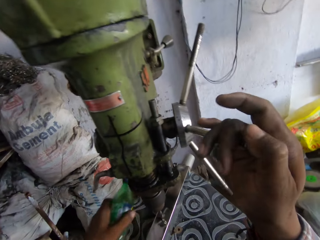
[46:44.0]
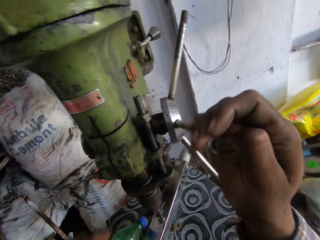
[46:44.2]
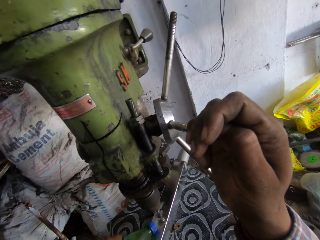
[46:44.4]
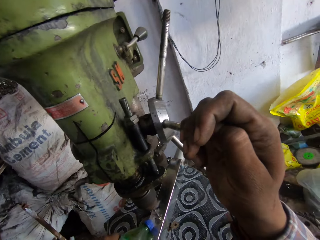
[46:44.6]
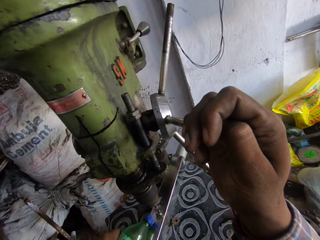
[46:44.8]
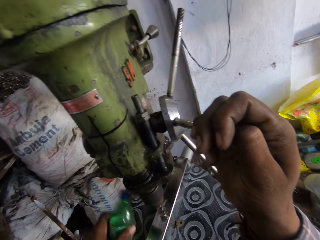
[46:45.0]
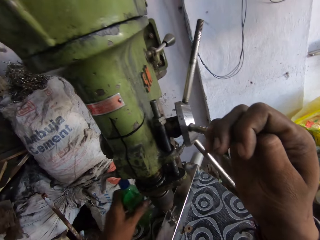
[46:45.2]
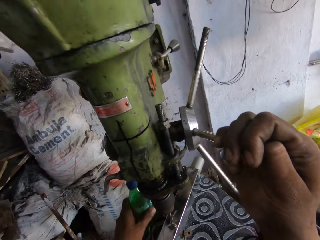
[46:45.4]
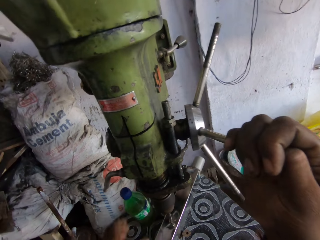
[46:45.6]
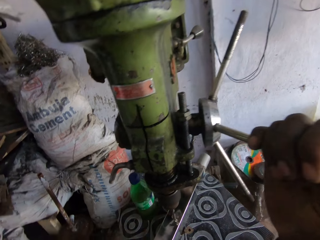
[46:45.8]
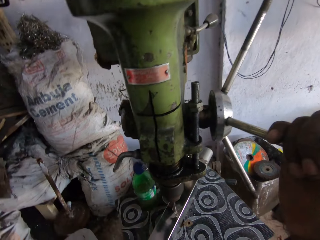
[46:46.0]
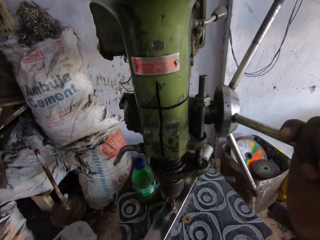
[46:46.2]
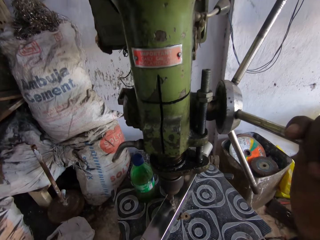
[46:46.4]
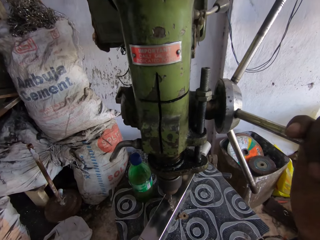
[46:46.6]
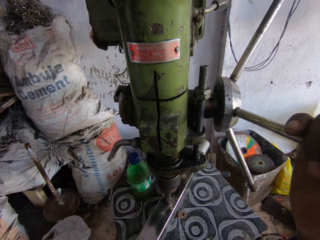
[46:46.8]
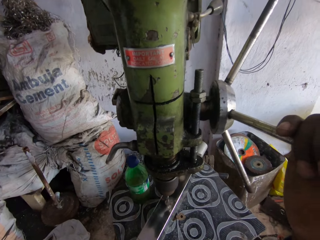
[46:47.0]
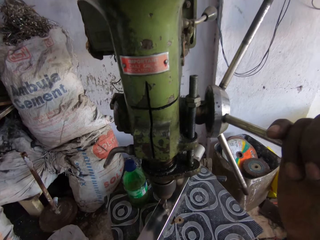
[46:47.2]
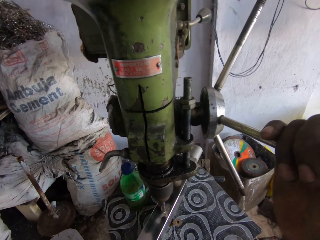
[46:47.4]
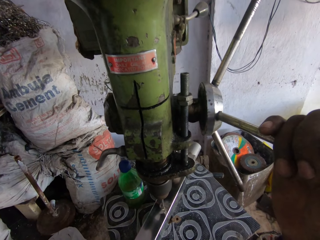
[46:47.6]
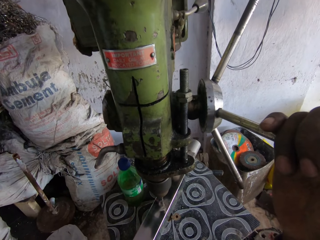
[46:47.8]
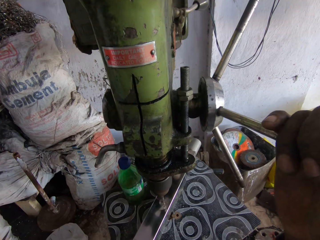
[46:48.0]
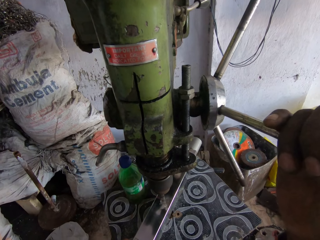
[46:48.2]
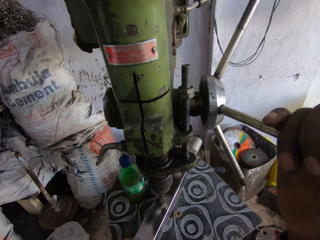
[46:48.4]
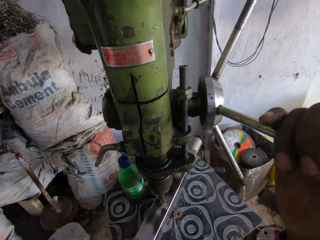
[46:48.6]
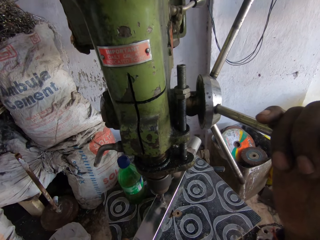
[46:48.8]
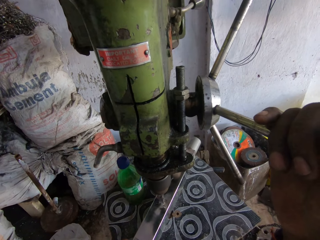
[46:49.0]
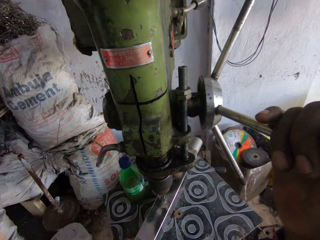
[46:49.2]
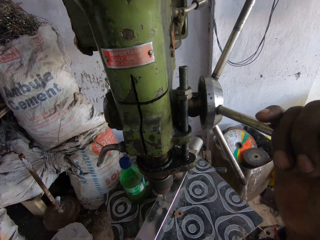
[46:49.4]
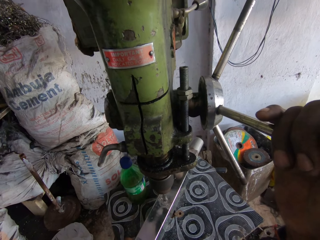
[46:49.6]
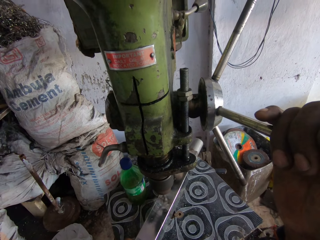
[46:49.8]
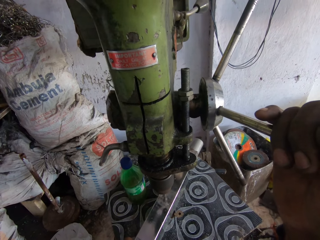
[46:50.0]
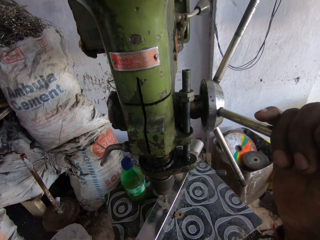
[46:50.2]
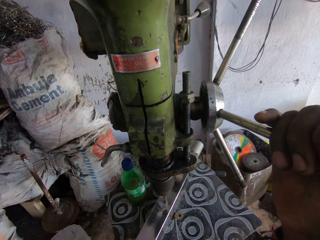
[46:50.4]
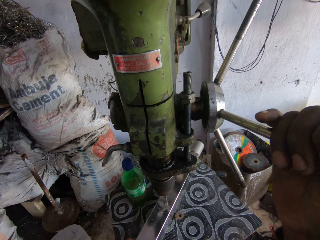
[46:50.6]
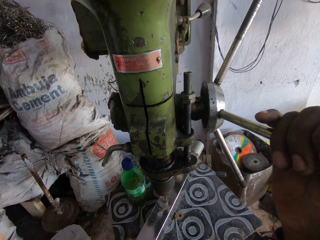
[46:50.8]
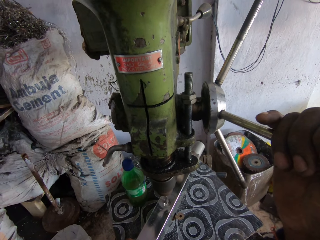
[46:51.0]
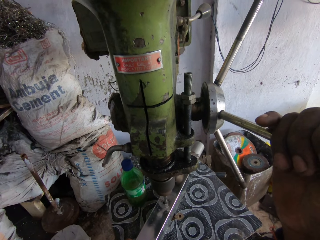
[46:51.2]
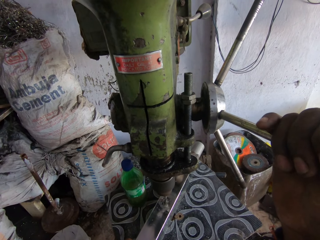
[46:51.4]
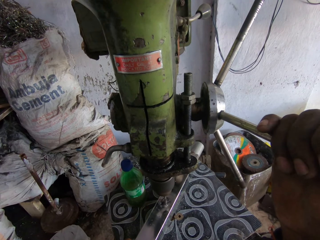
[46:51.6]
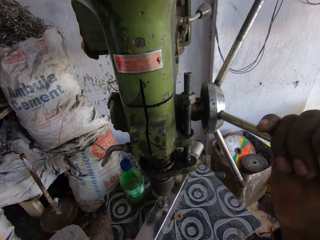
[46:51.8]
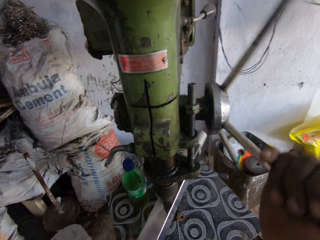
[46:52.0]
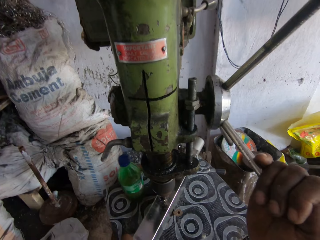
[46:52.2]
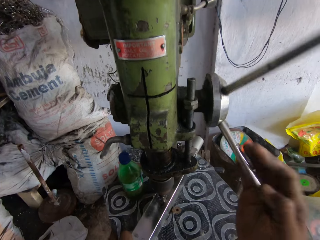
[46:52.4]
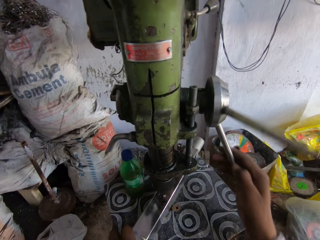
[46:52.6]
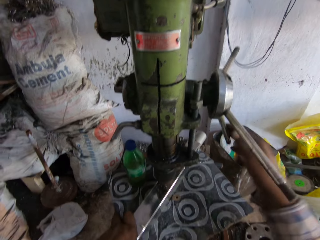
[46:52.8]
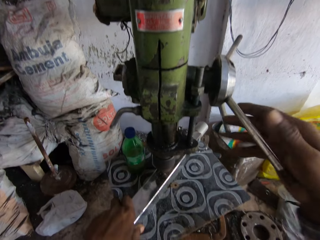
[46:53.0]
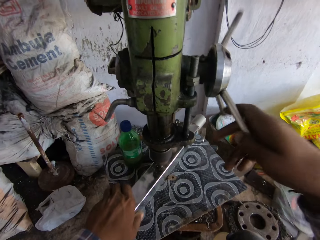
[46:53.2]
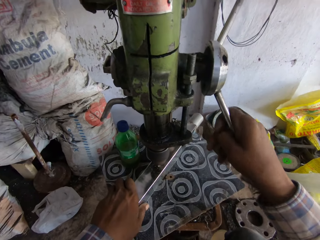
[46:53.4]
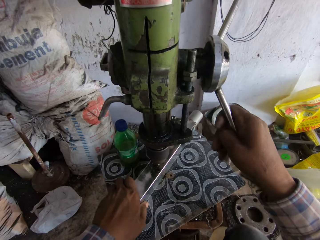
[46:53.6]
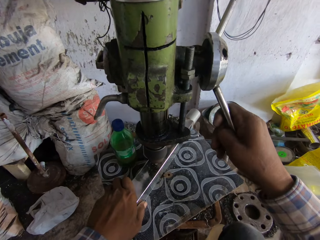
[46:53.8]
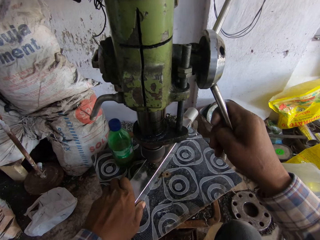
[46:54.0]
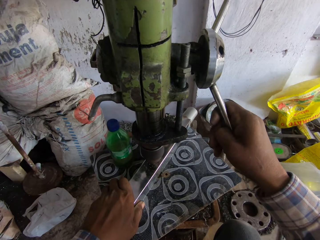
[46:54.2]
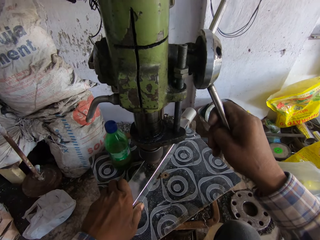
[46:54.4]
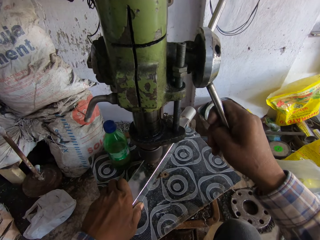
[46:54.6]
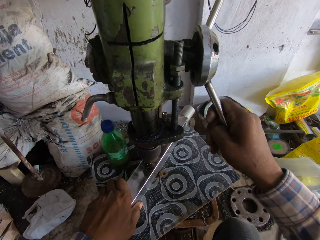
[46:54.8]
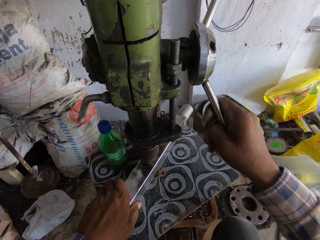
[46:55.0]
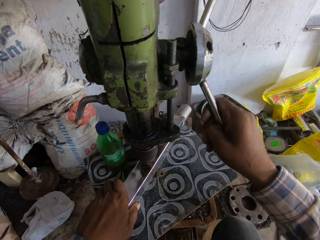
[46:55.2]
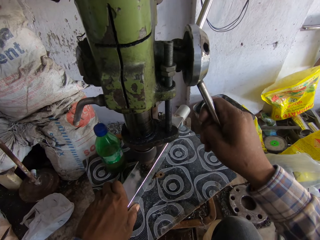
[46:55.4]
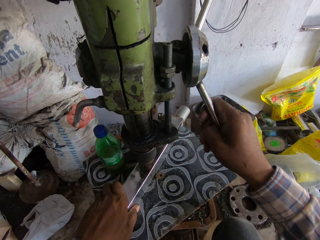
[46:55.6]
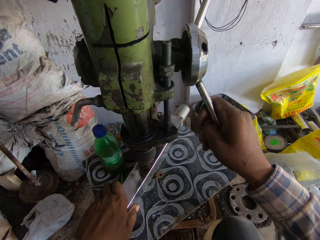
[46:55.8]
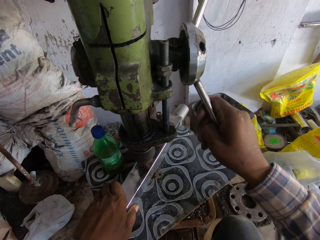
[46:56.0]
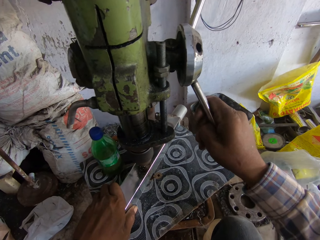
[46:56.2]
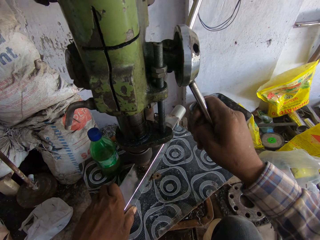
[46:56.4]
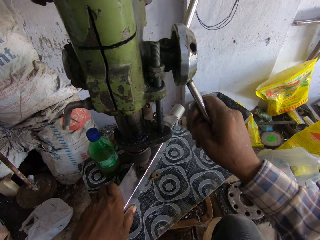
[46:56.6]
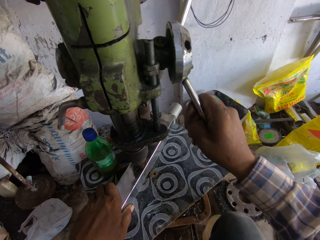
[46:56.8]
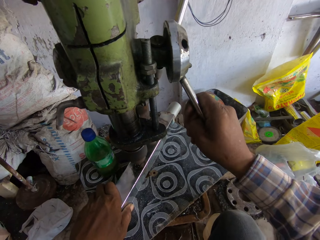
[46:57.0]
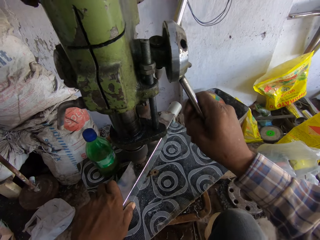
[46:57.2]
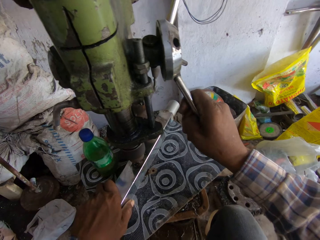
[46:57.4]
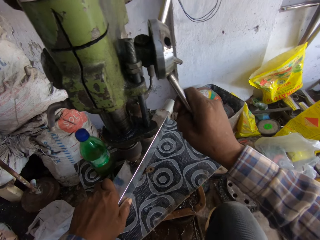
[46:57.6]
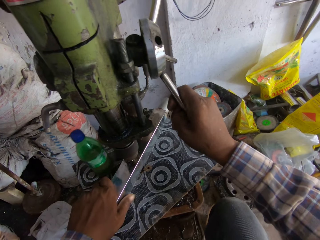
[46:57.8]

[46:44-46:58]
The camera wearer picks up the bottle of oil, puts the oil on the metal, and puts the bottle of oil aside. They move the metal on the drilling machine. They move the metal on the wooden board. They drill the metal with the drilling machine.

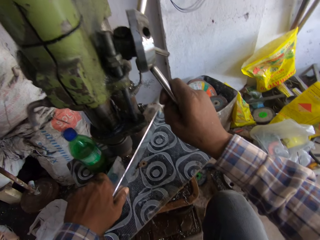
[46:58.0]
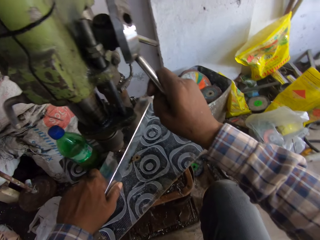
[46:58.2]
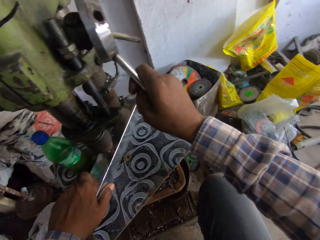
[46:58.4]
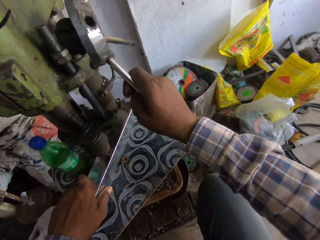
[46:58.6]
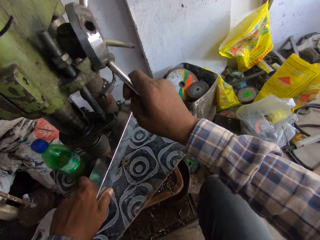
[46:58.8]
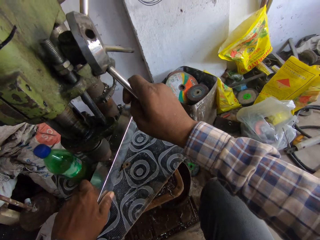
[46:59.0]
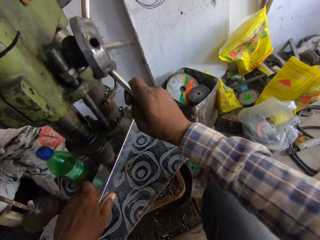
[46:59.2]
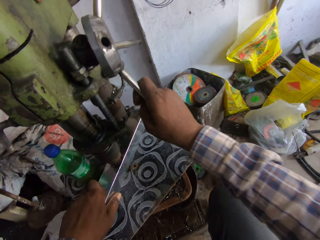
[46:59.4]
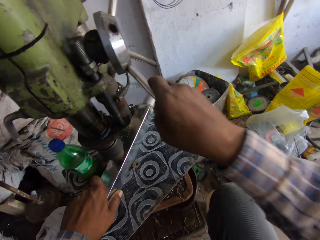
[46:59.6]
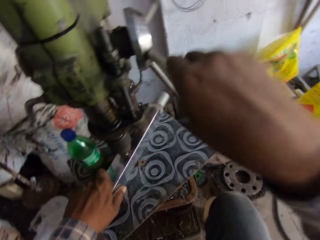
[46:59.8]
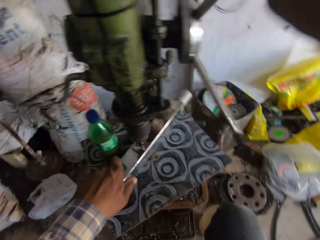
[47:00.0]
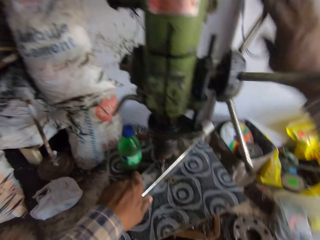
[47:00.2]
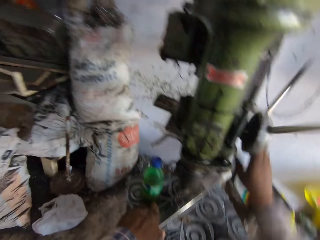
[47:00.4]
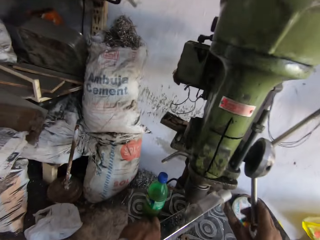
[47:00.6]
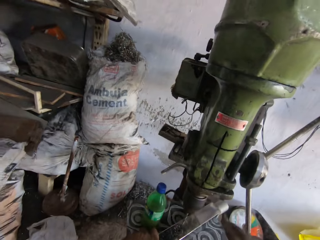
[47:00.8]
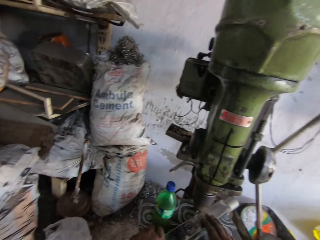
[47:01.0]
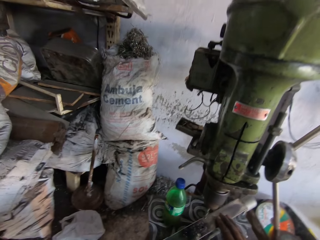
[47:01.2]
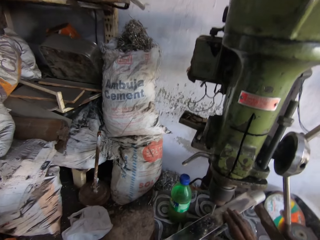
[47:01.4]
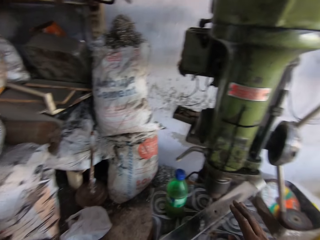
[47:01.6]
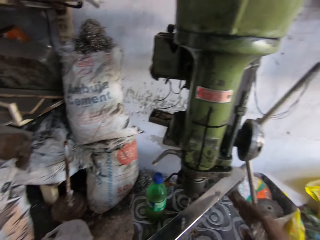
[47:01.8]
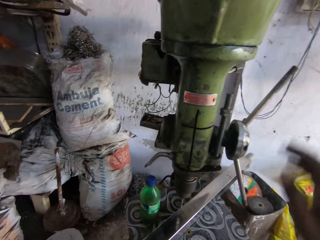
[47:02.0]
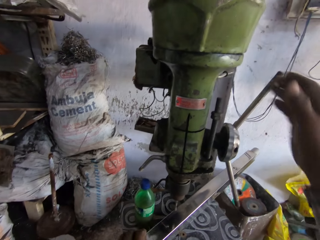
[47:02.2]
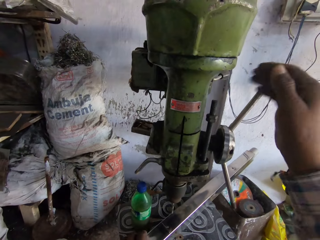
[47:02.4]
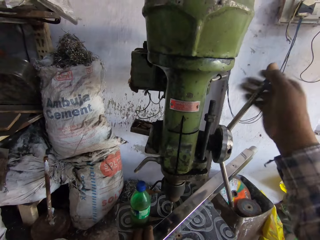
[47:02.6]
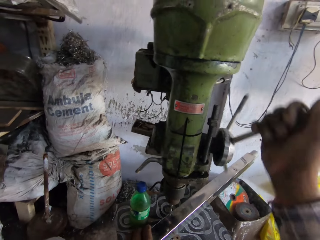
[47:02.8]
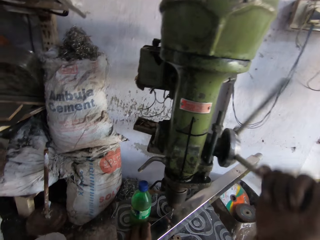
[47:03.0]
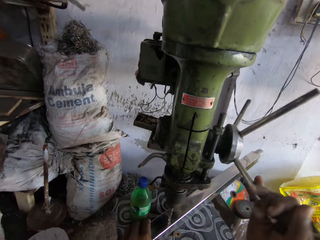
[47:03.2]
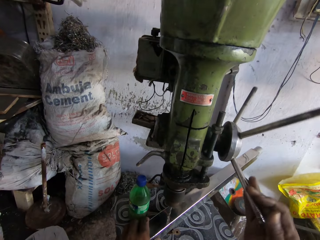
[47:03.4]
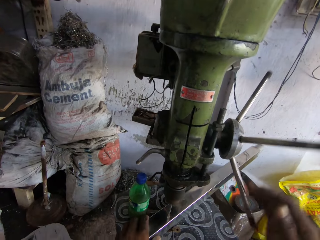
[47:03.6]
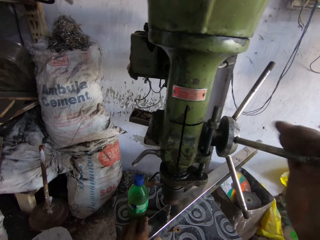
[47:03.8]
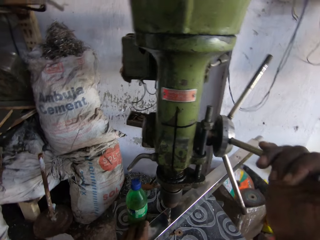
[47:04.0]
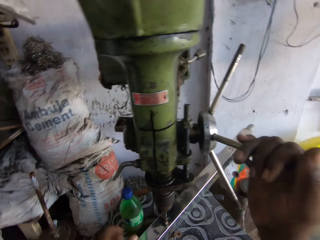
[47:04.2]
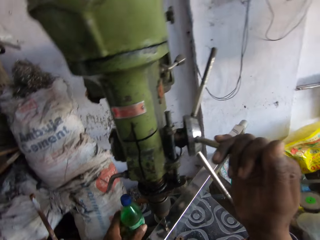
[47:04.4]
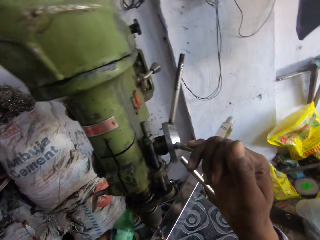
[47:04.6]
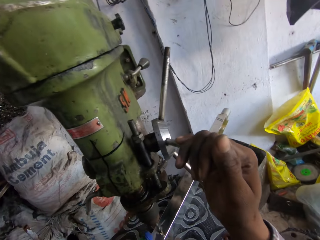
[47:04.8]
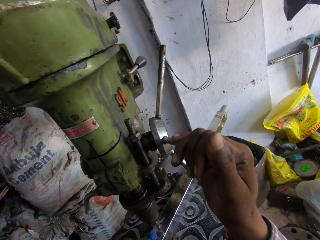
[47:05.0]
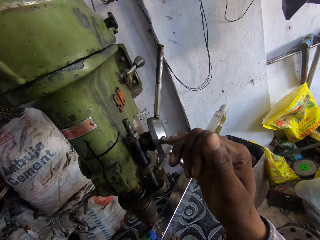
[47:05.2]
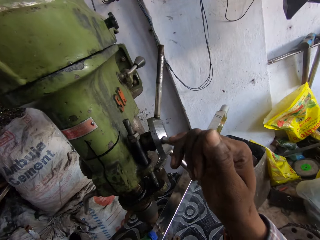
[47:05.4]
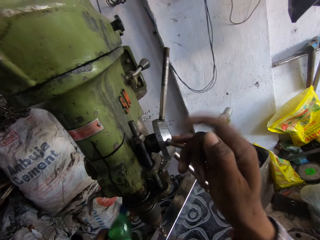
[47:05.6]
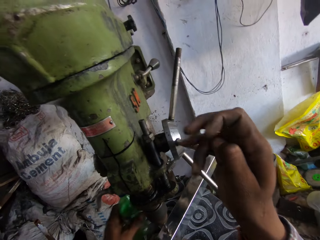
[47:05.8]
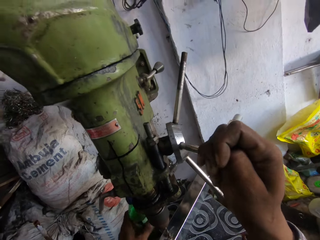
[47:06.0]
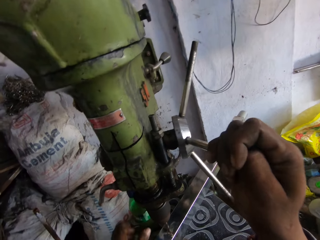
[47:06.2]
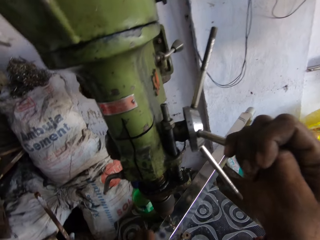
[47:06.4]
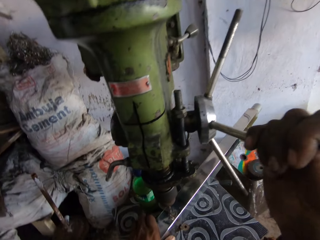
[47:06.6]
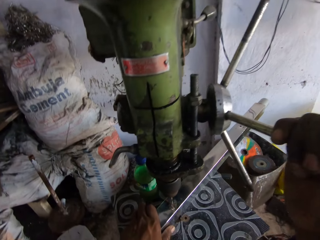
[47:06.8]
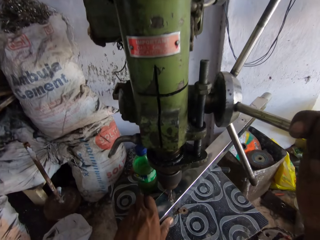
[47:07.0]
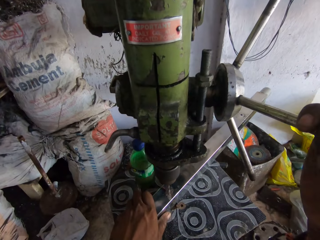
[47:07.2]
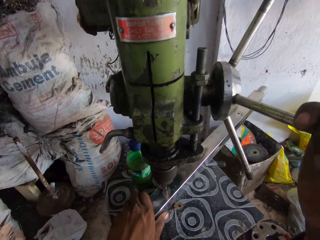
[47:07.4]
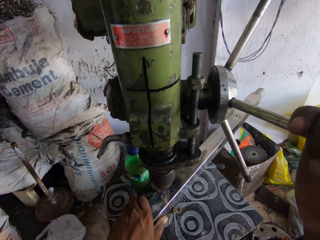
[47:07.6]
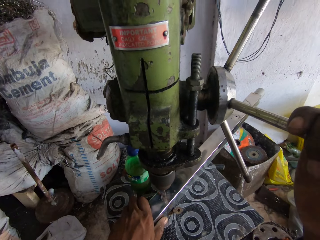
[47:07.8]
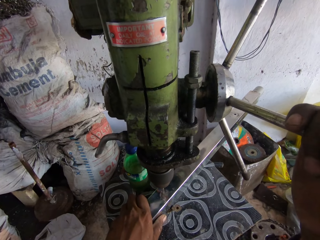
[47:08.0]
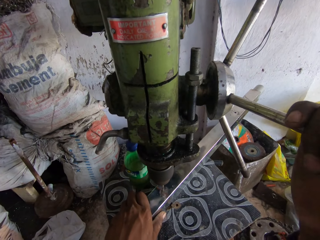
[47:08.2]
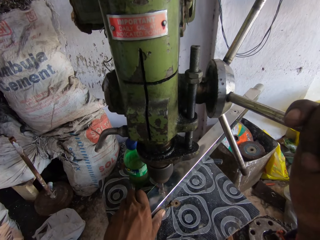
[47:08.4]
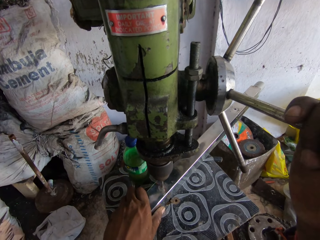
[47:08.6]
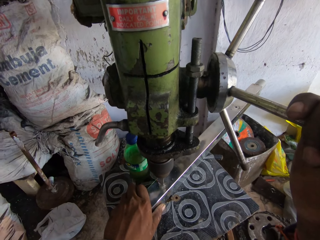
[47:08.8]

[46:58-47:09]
The camera wearer moves the drill bit from the metal. They operate the grinder. They hold the metal. They move the steel. They operate the grinder. They drill the metal with the drilling machine. They grind the steel with the steel grinder. They pick up the bottle of oil, put the oil on the metal, and put the bottle of oil aside. They drill the metal with the drilling machine.
